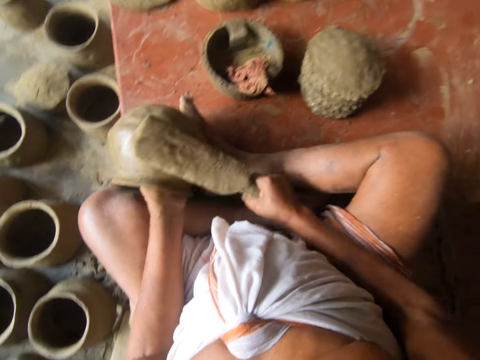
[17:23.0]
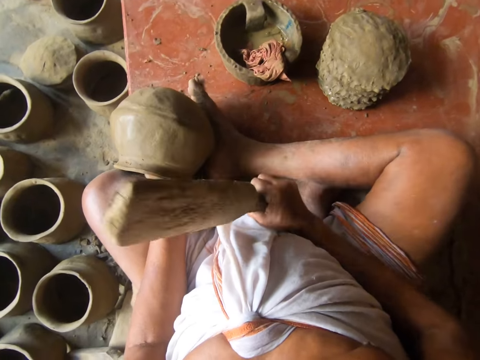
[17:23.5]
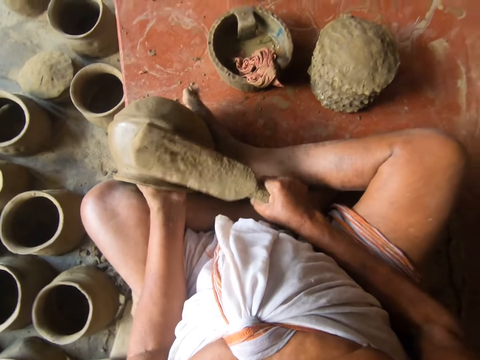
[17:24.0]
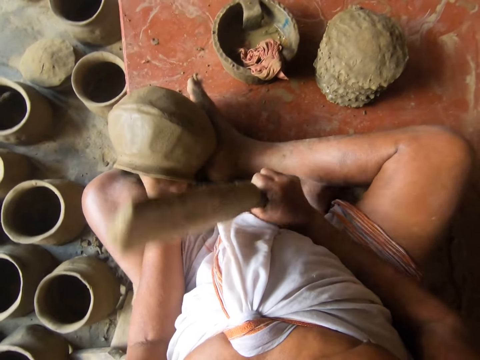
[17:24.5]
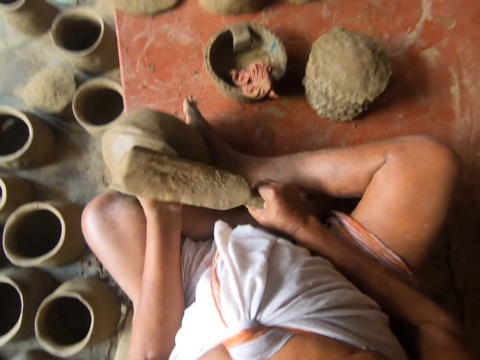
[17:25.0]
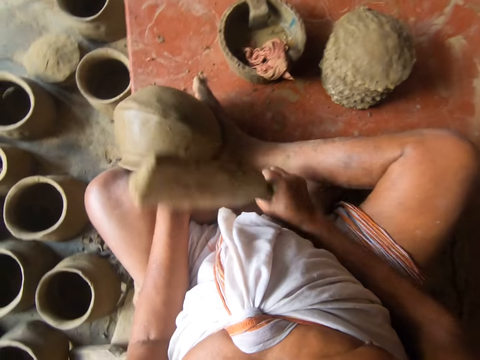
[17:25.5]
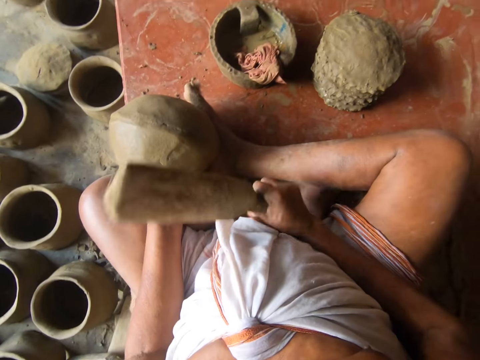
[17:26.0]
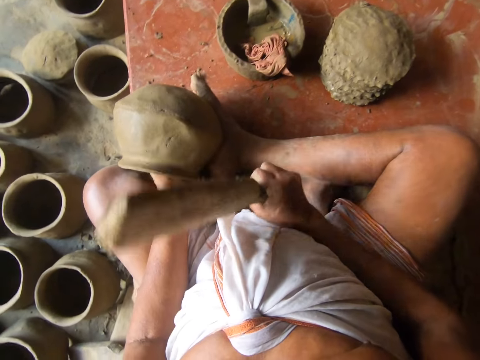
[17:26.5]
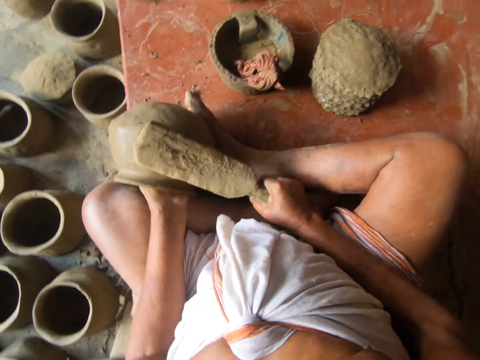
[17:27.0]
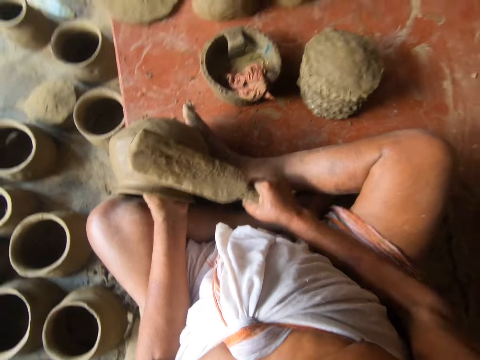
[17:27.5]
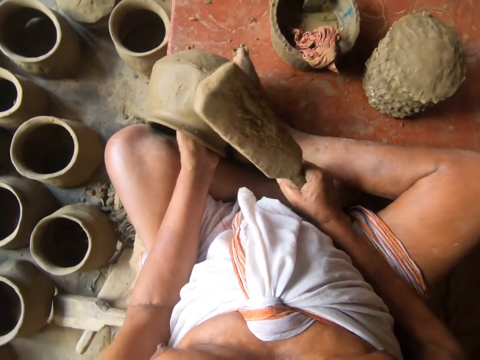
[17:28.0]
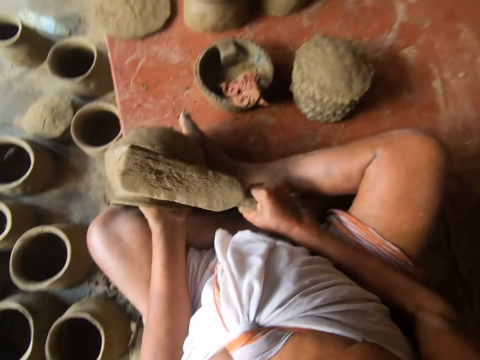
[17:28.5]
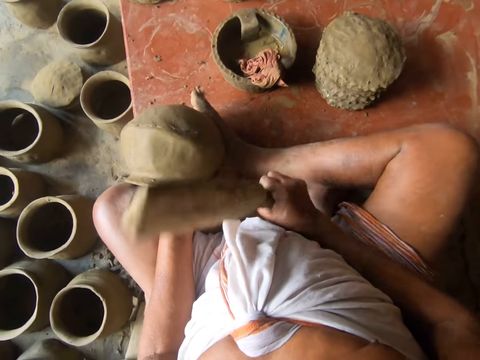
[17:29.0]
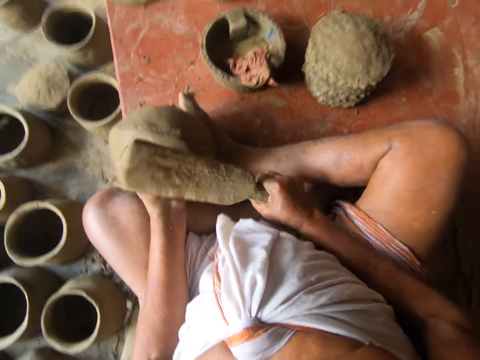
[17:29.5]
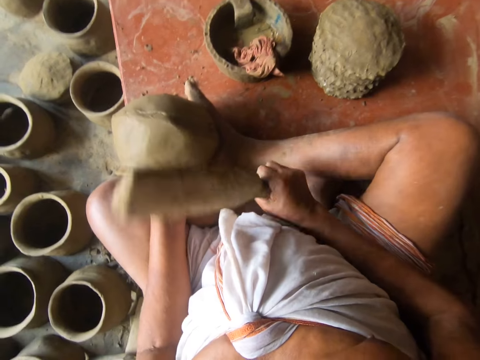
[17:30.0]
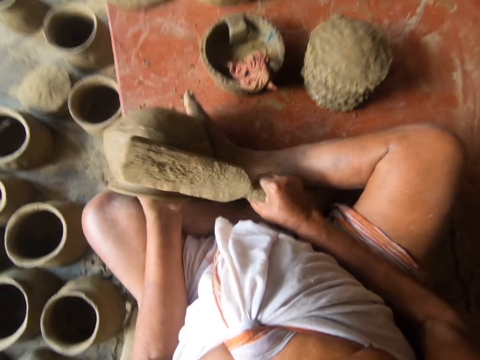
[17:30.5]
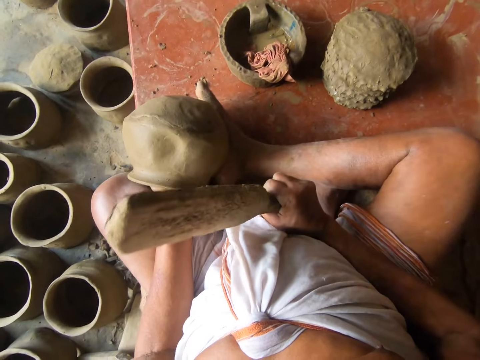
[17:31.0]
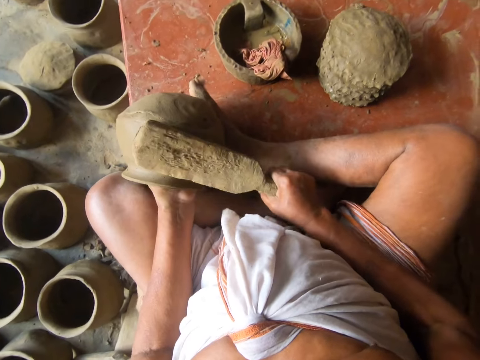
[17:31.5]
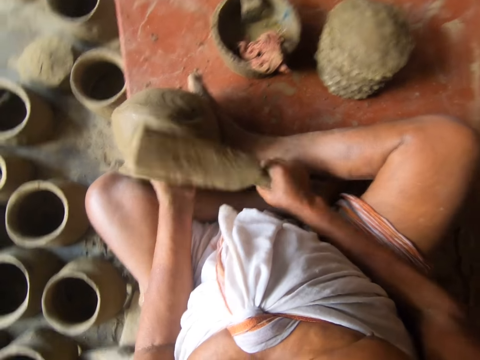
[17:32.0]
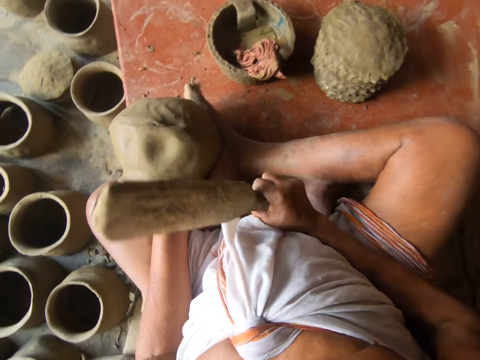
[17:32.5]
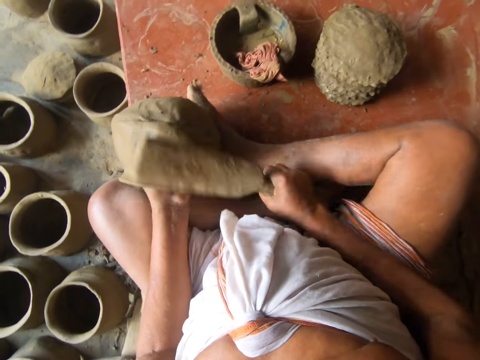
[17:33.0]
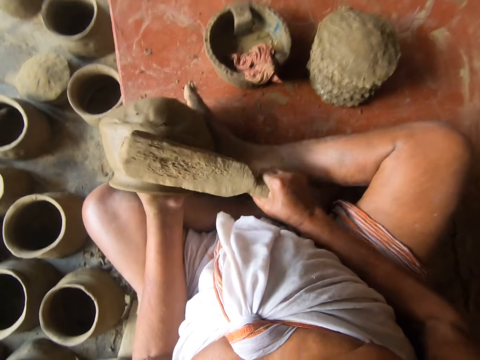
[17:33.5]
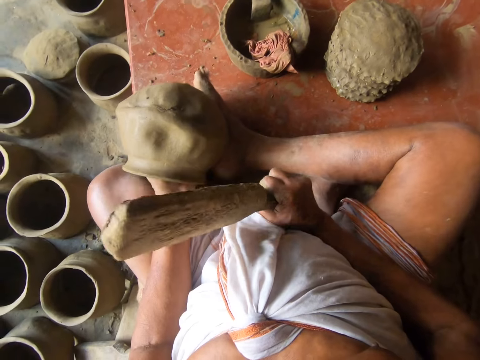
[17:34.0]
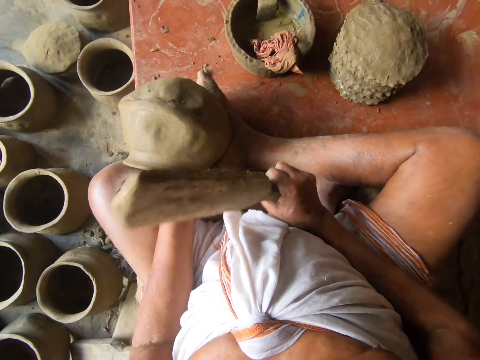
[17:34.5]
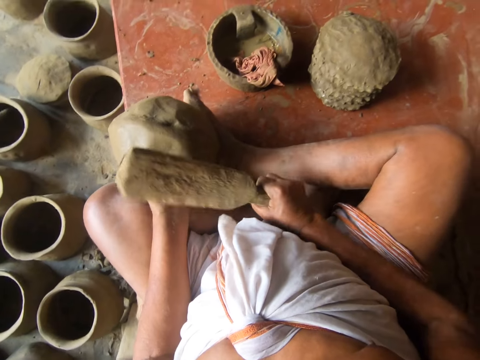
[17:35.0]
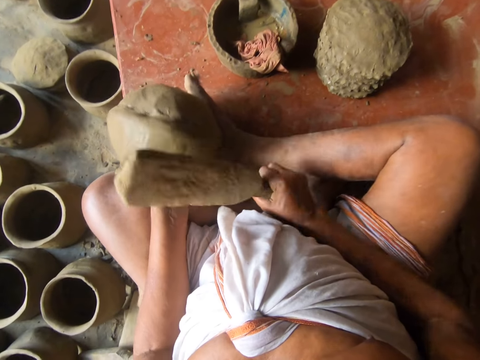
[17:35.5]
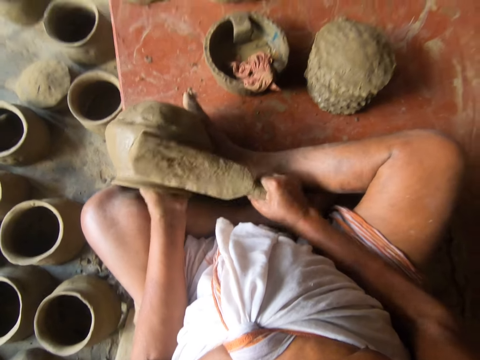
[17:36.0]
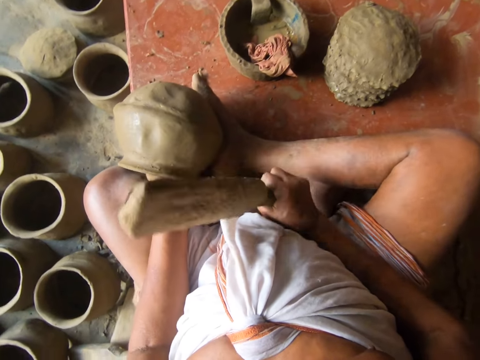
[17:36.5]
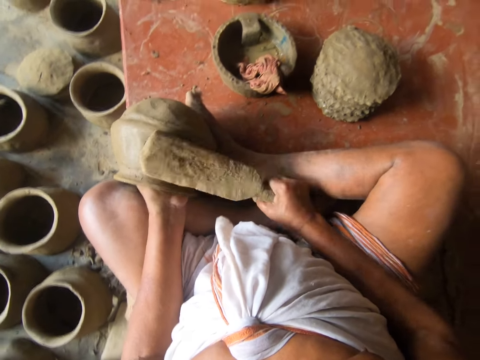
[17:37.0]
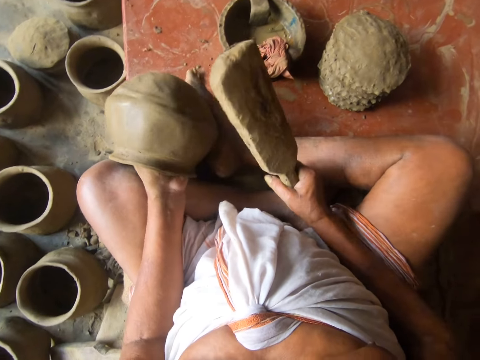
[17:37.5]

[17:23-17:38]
The camera wearer rotates the clay pot. They hit the clay pot with the wood.

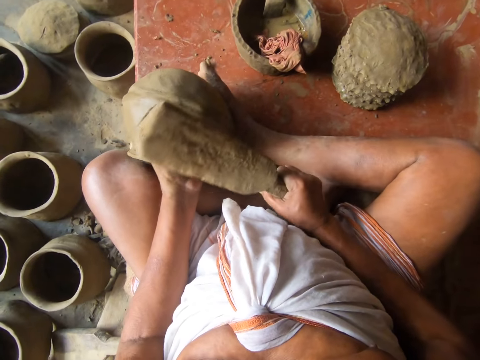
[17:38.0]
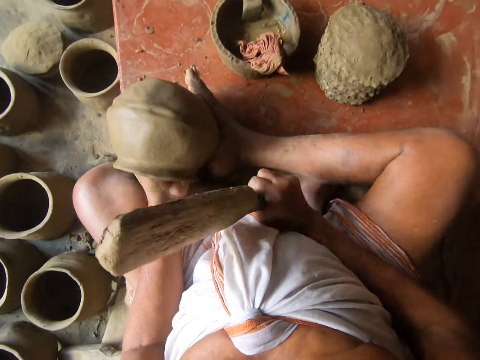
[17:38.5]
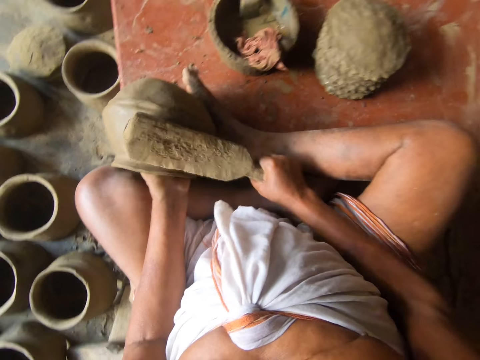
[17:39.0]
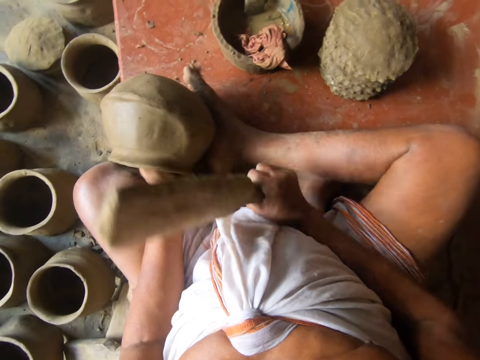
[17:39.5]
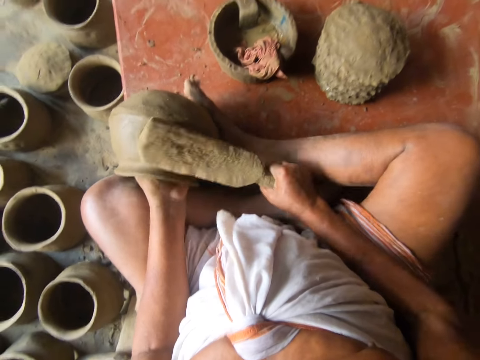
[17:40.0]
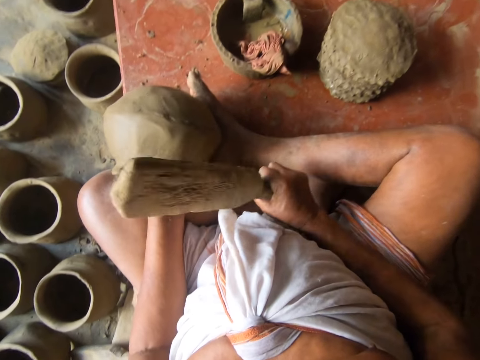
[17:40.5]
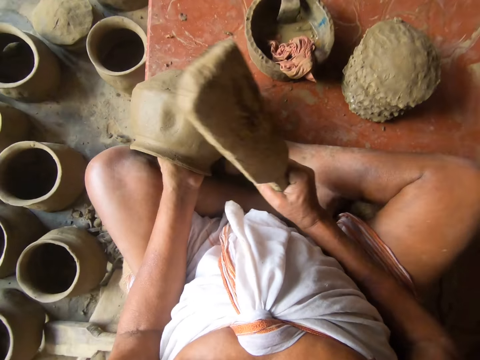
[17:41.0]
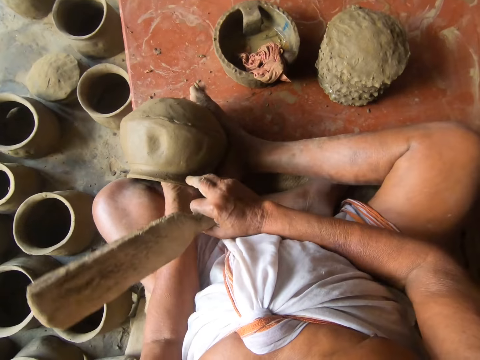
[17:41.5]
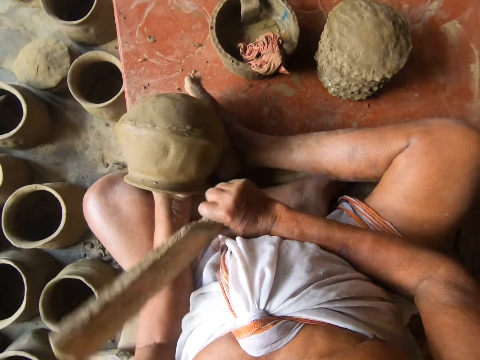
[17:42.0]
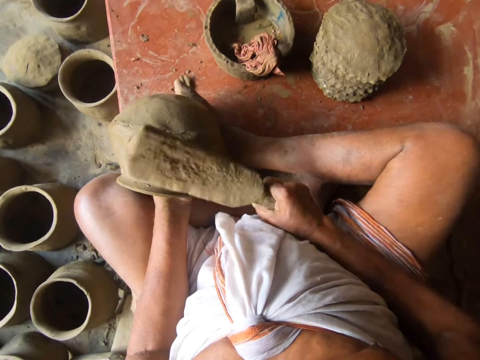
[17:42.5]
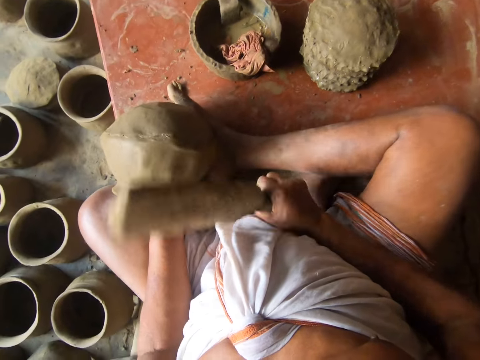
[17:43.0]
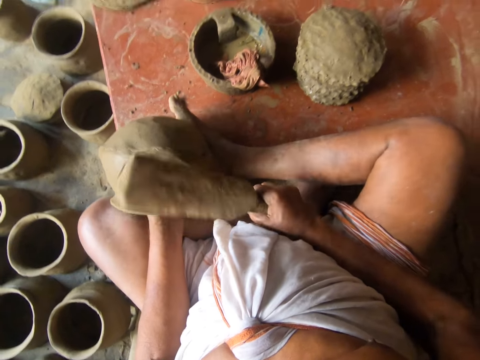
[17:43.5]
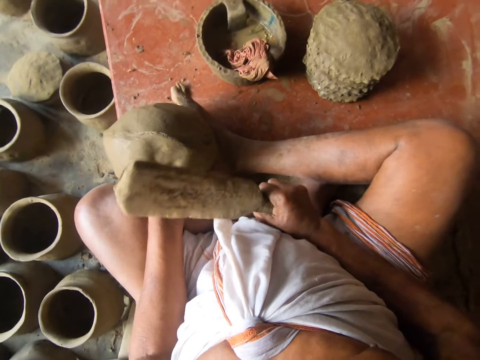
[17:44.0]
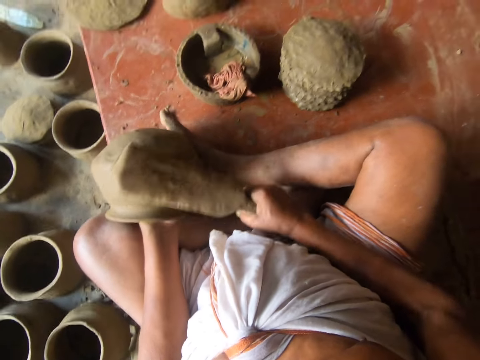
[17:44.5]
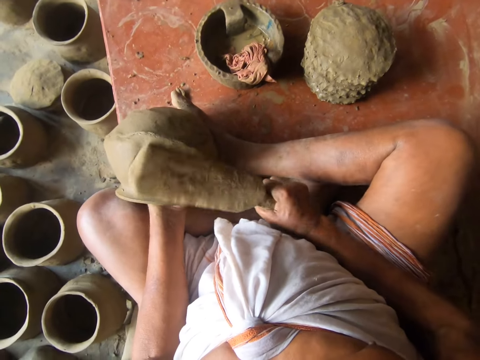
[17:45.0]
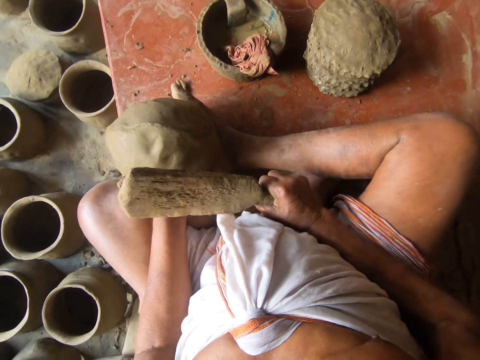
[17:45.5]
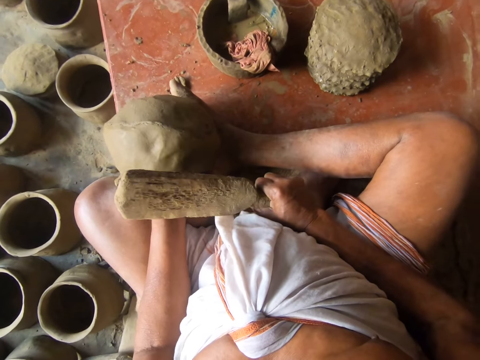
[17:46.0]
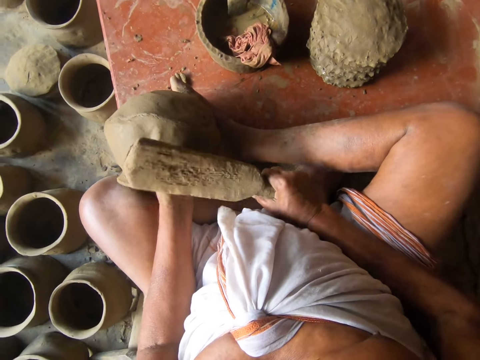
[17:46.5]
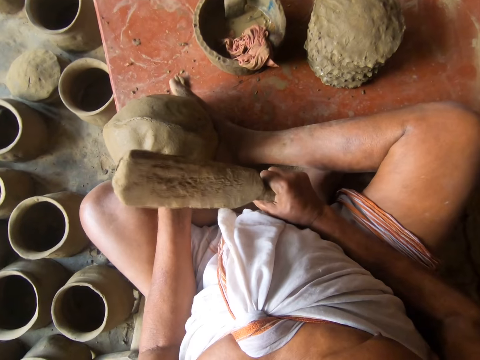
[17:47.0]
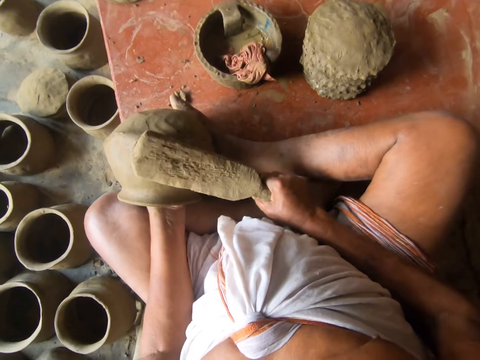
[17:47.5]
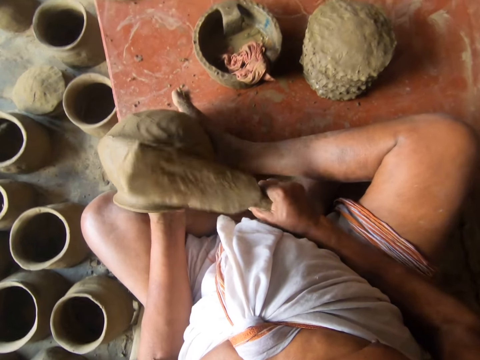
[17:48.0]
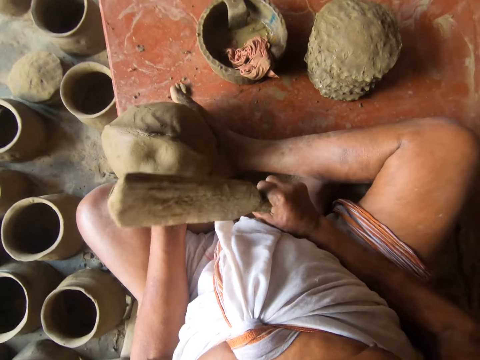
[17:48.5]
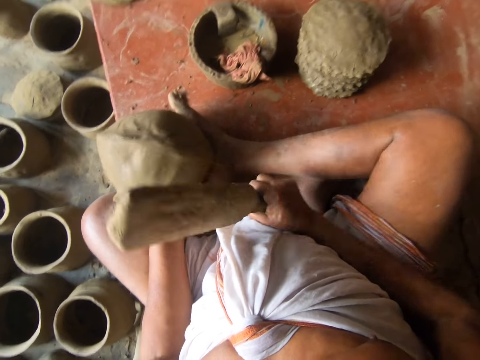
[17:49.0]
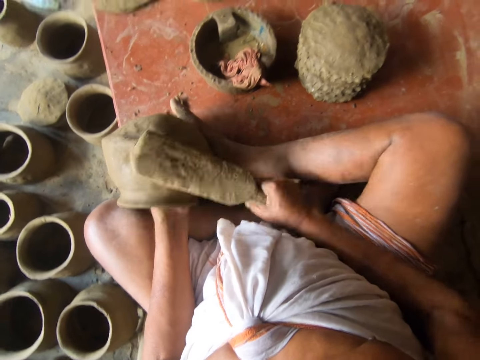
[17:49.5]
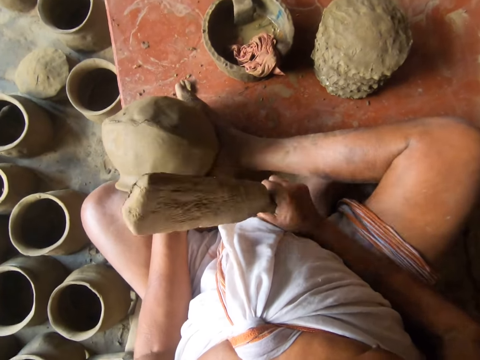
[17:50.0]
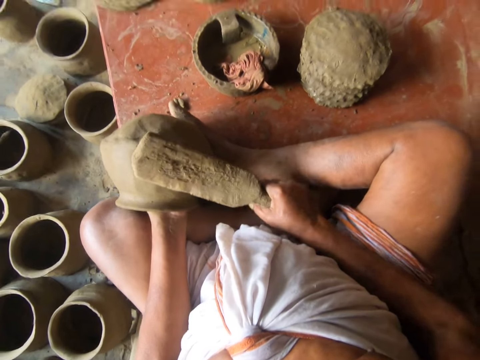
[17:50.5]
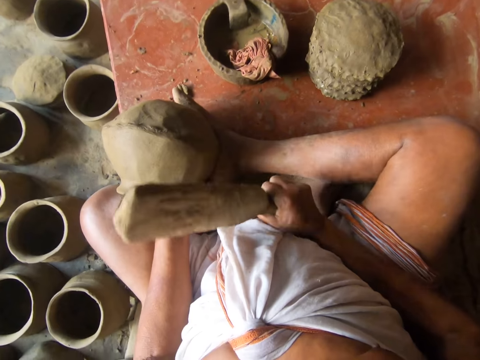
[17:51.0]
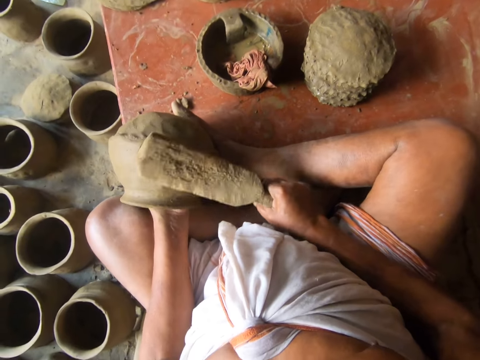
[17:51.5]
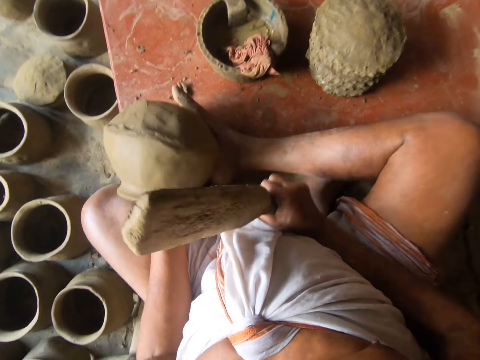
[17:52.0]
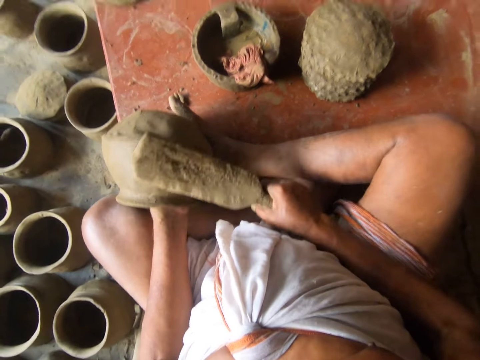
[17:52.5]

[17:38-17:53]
The camera wearer touches the clay pot with the finger. They turn the clay pot. They hit the clay pot using the wood modelling tool. They mold the clay pot. They hit the clay pot with the wood modelling tool.
